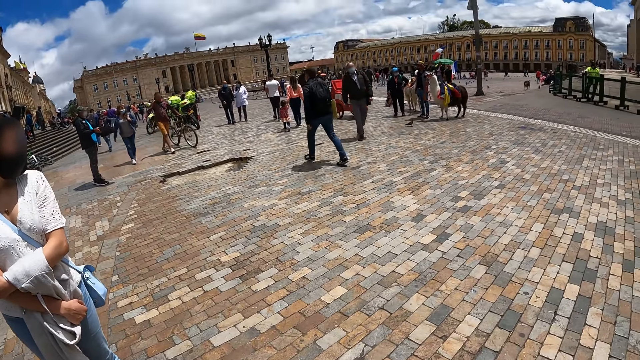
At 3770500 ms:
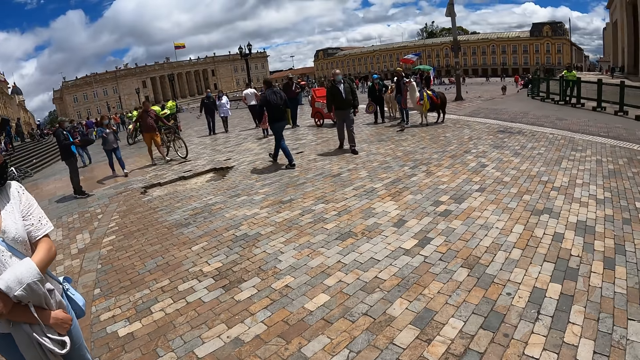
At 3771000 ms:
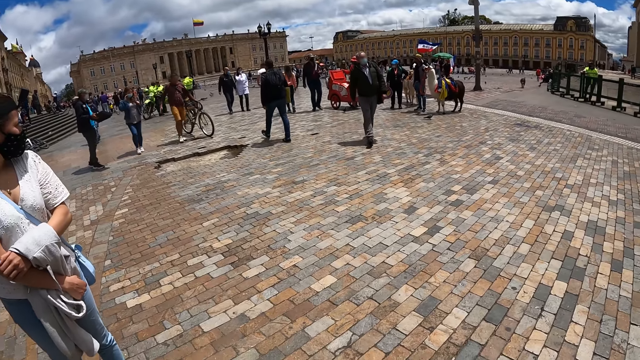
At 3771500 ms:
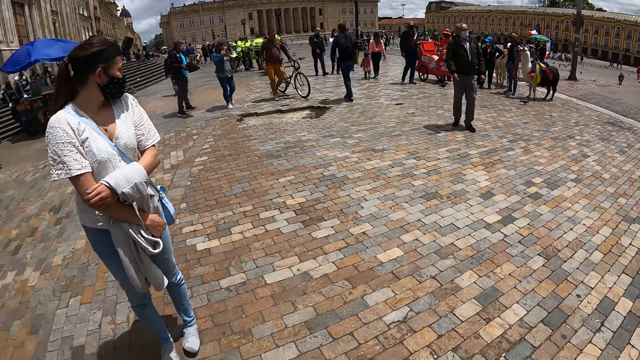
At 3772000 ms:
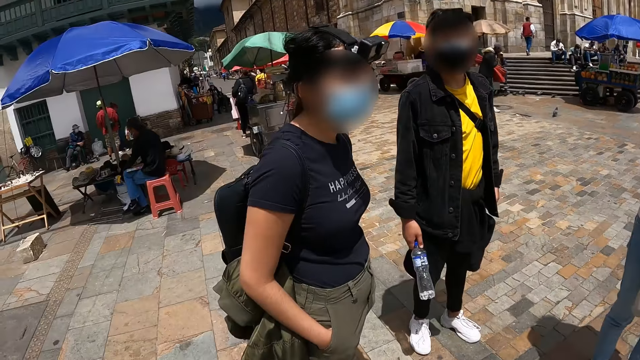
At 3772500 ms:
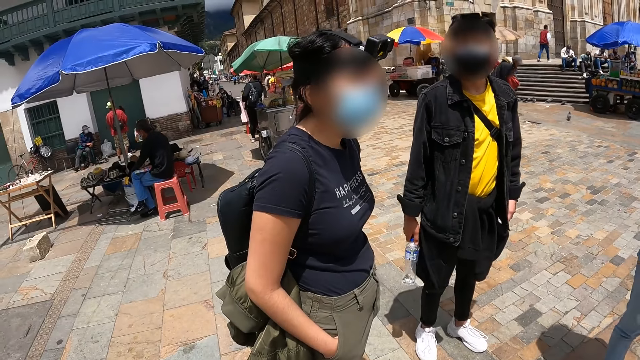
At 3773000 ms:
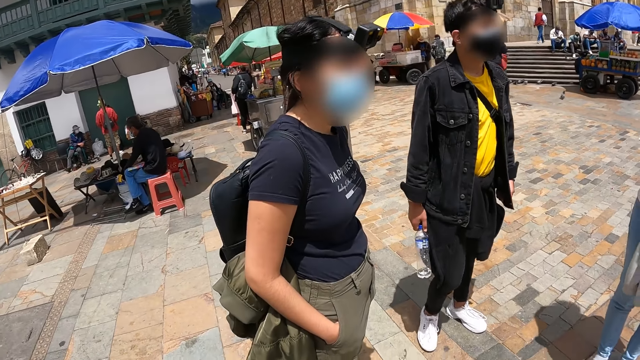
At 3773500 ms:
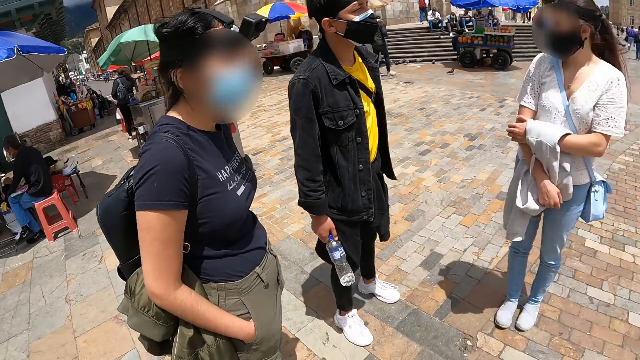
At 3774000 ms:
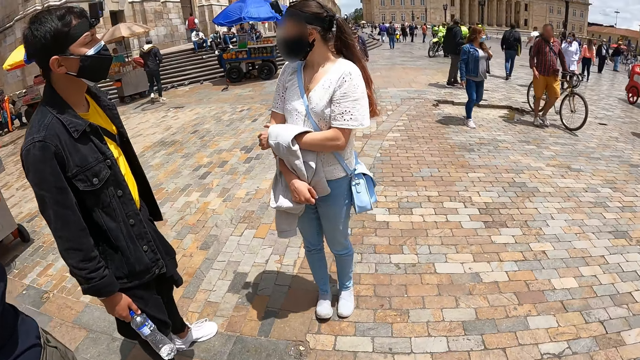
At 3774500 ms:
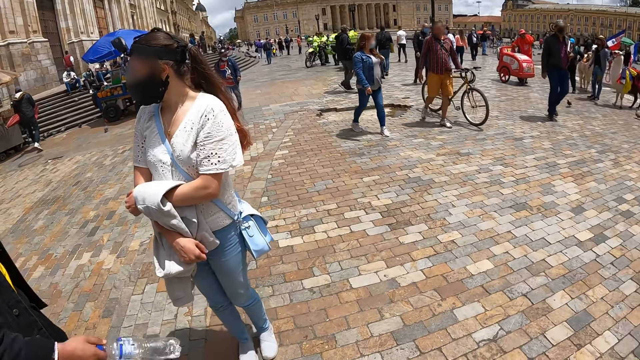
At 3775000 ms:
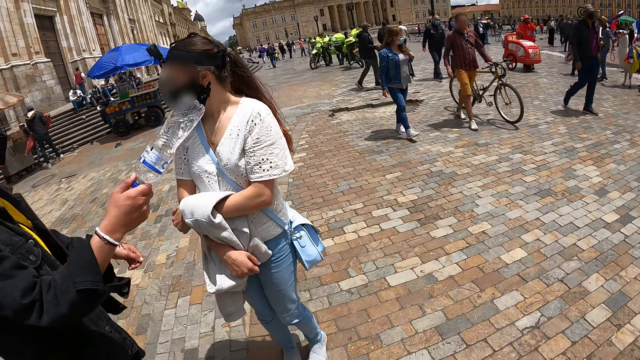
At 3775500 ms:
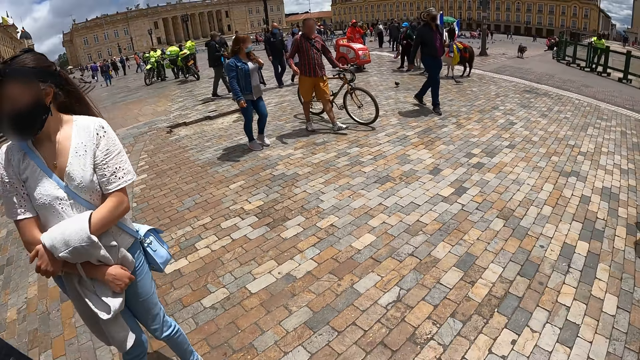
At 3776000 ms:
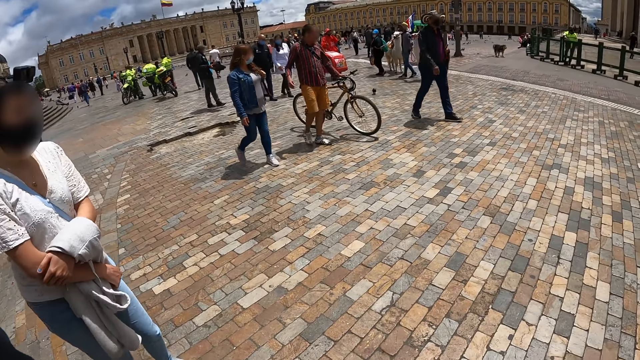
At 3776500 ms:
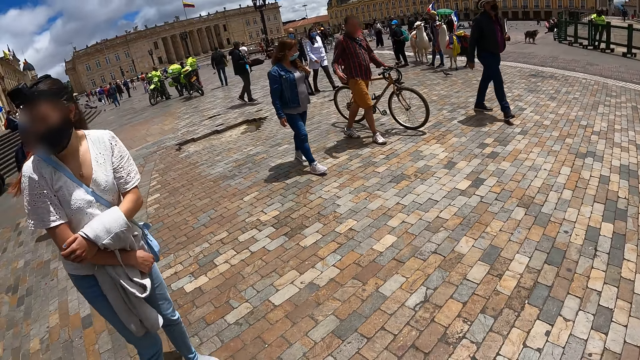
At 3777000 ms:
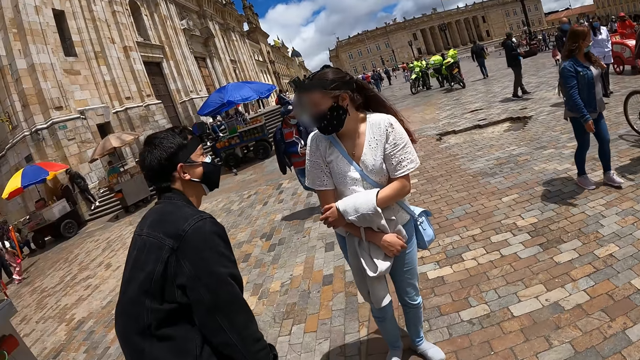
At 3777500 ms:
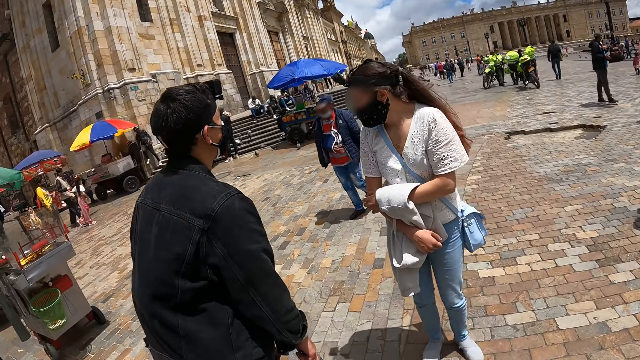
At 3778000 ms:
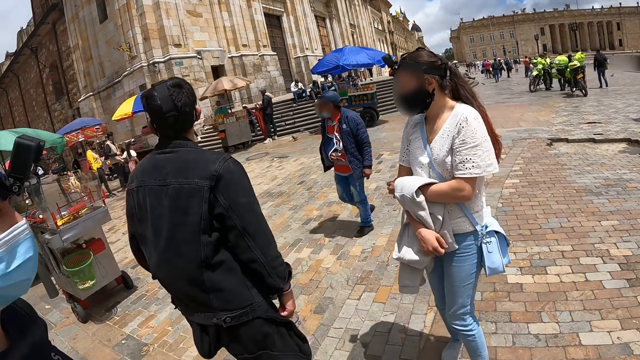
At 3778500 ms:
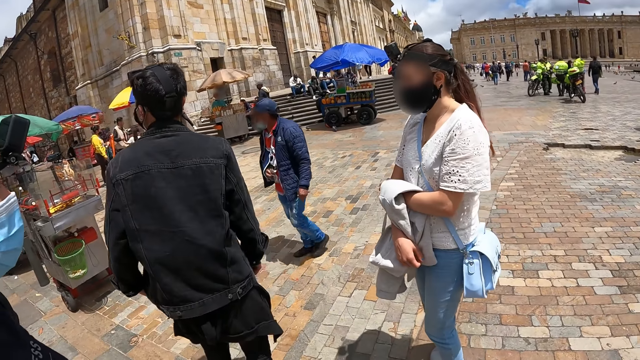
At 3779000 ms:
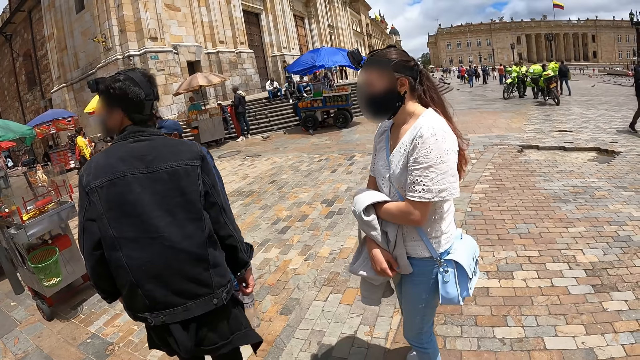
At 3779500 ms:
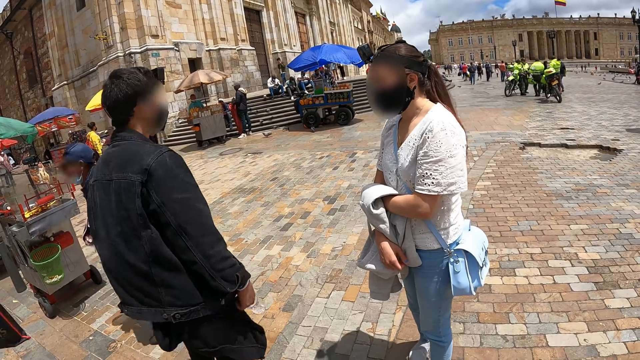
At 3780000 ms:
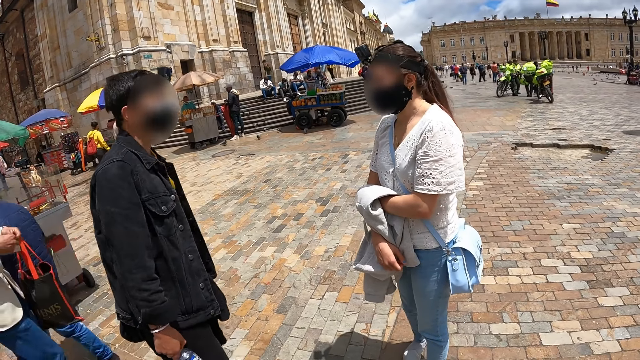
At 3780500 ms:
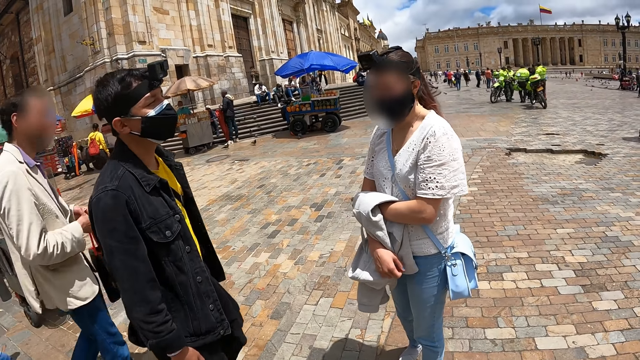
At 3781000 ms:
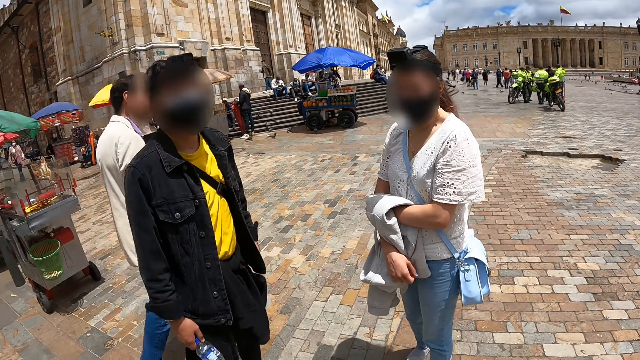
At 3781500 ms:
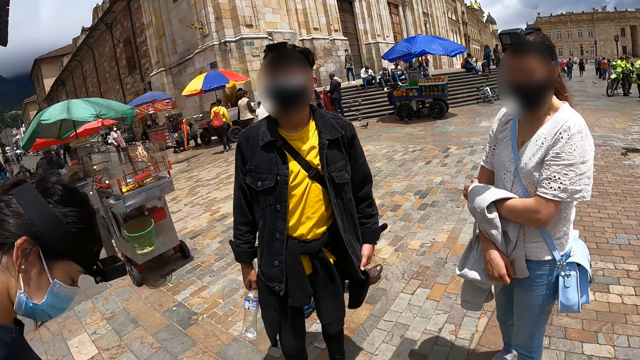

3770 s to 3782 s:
The camera wearer looks at a woman. They look around the compound.

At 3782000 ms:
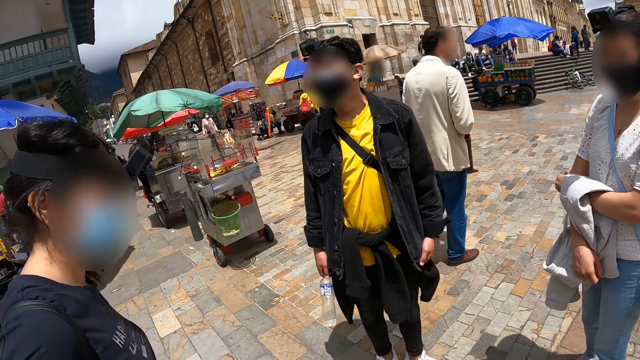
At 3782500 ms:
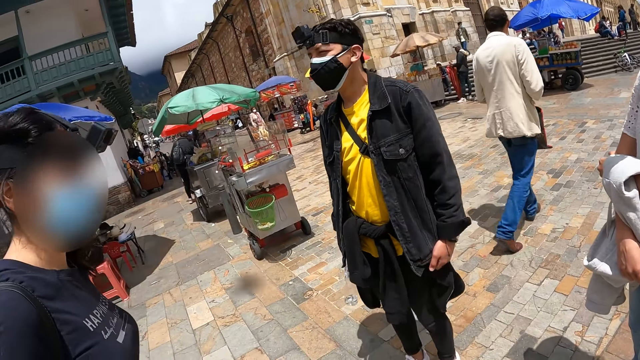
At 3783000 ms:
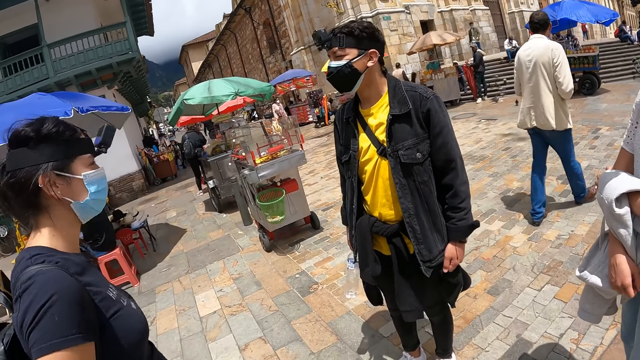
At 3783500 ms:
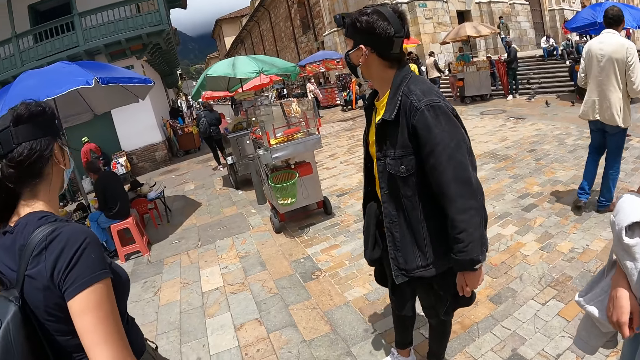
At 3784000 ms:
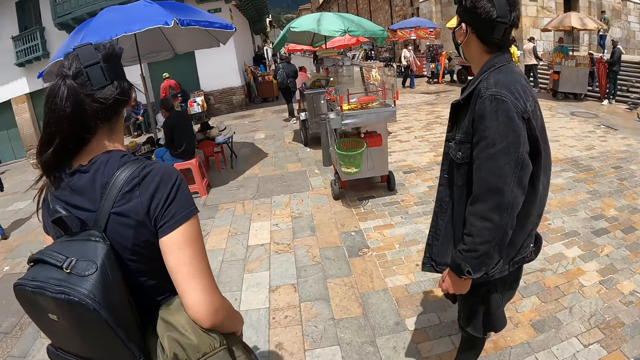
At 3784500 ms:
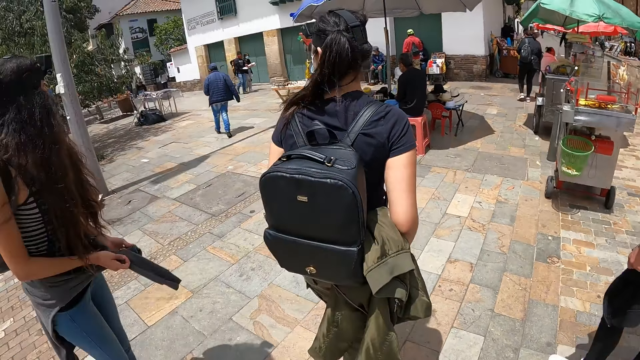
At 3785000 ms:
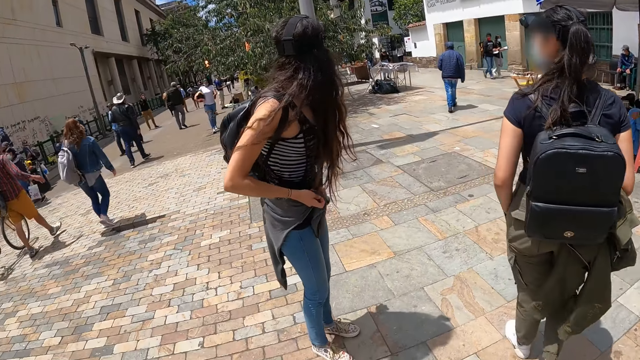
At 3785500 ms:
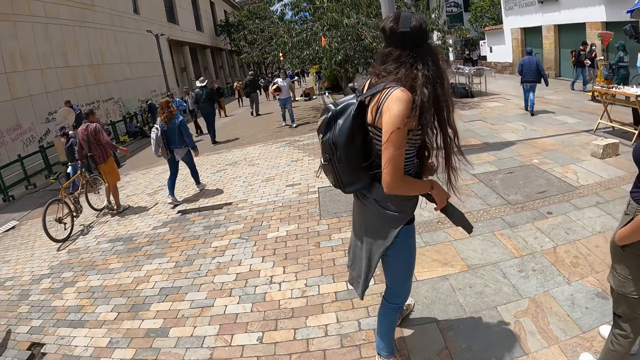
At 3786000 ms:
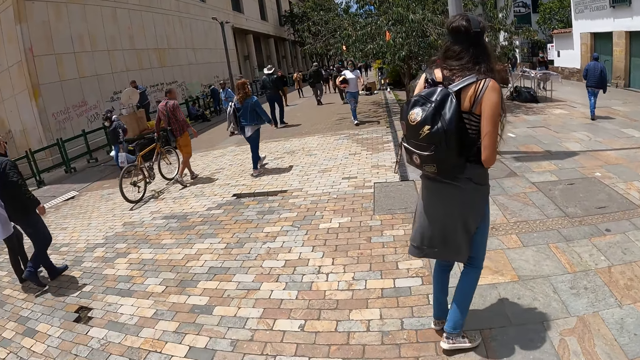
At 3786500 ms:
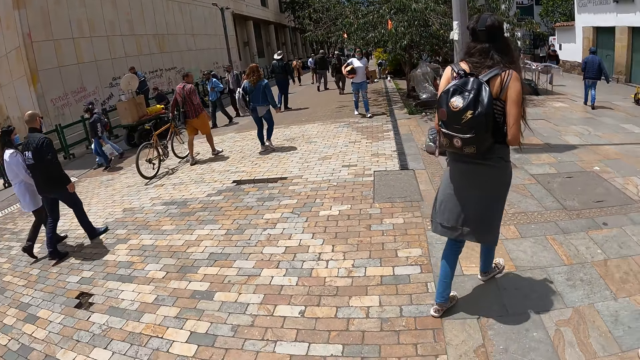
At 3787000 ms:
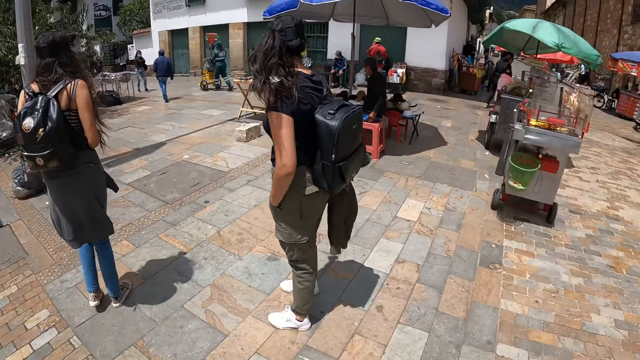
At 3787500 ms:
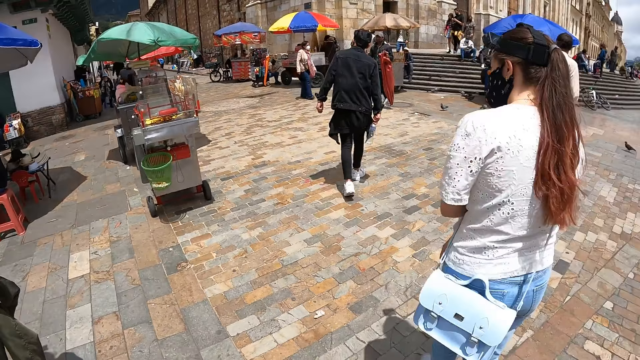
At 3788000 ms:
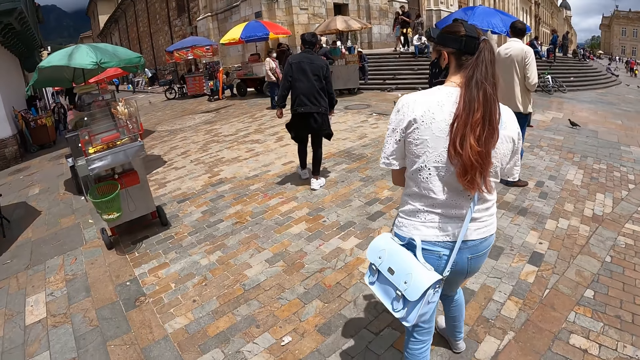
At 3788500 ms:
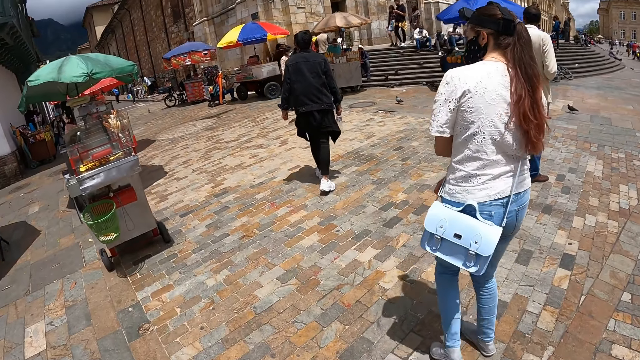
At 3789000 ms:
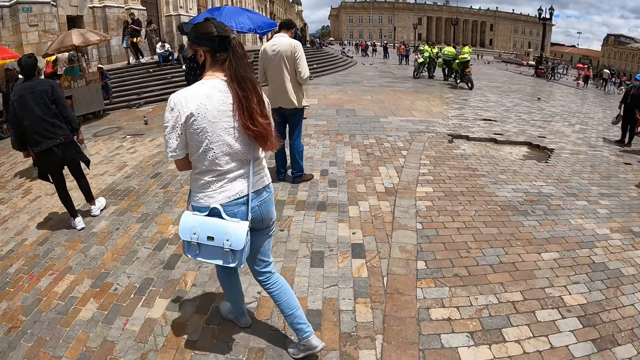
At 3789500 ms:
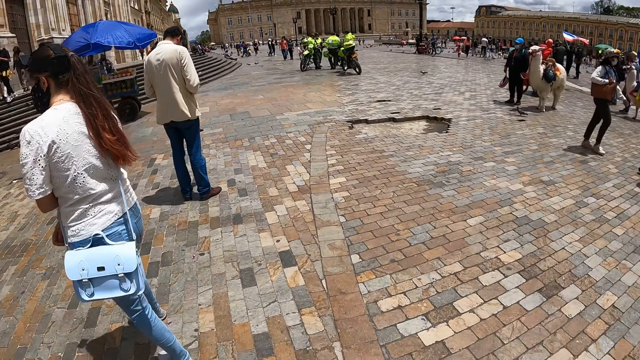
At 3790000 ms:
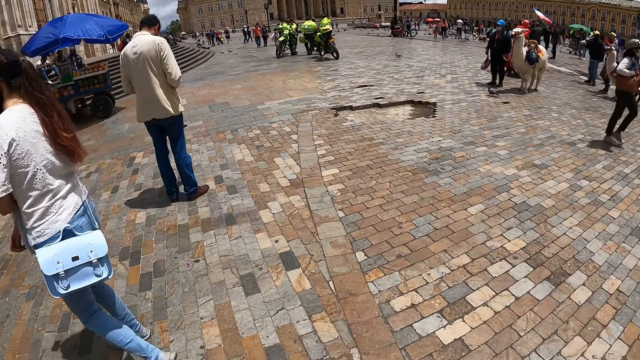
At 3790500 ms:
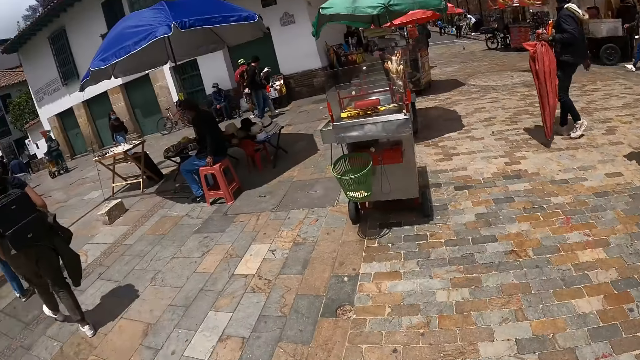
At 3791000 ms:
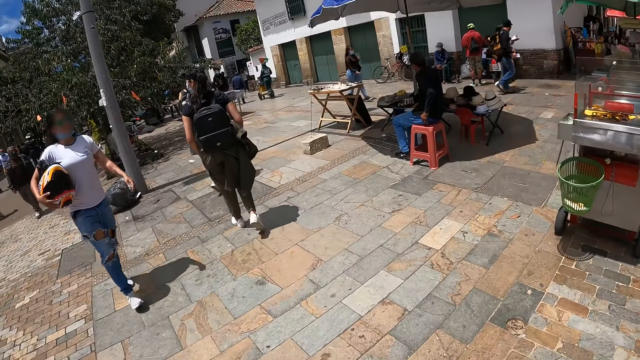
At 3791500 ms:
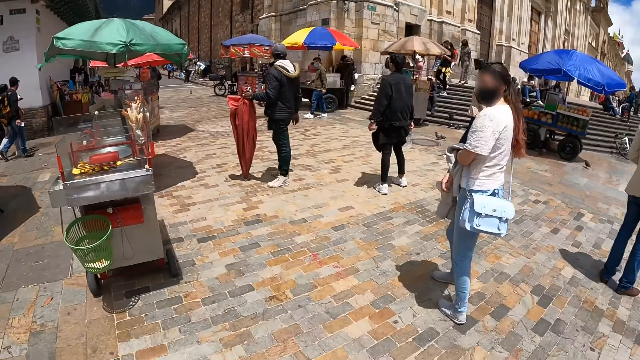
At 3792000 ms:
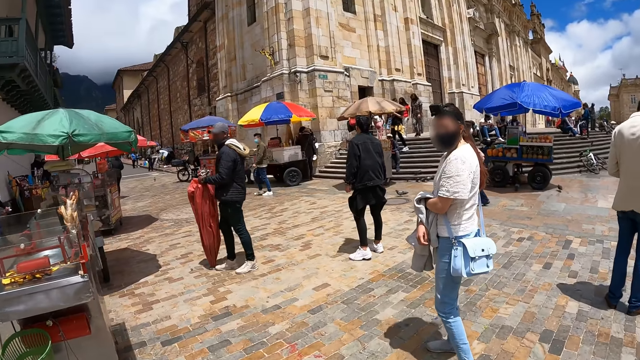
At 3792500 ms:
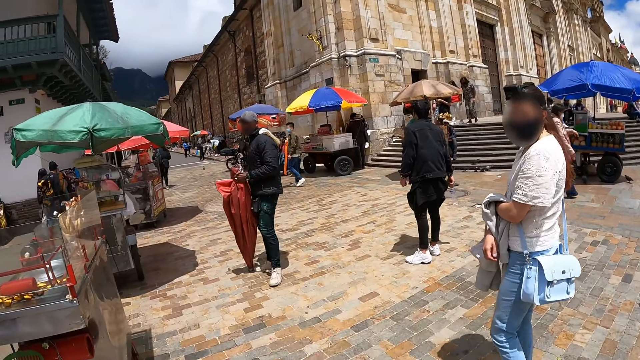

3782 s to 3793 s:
The camera wearer walks around the compound.
